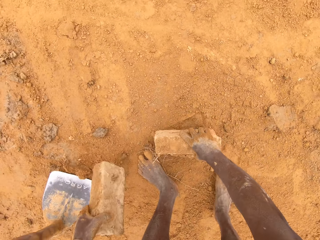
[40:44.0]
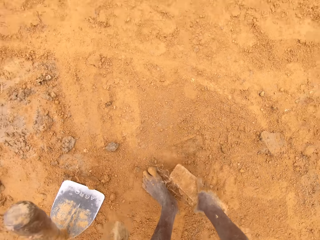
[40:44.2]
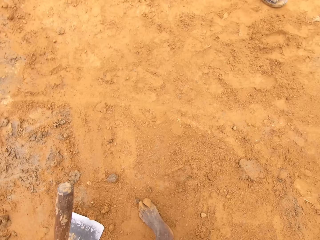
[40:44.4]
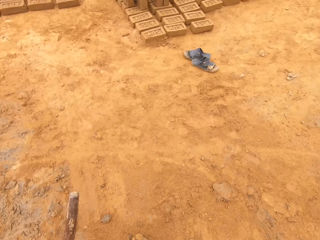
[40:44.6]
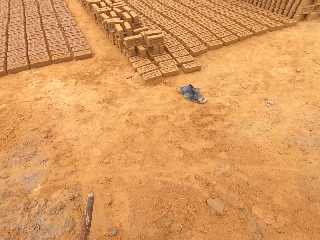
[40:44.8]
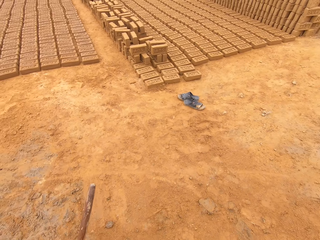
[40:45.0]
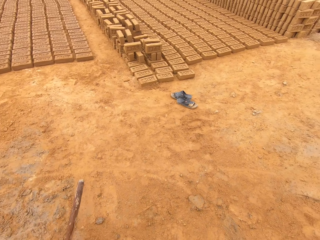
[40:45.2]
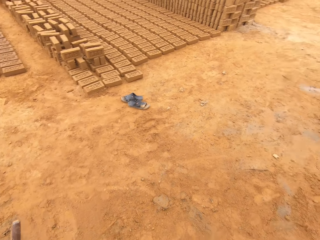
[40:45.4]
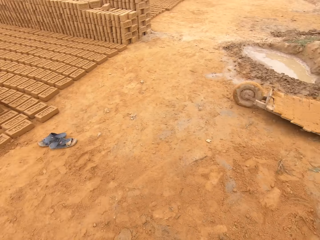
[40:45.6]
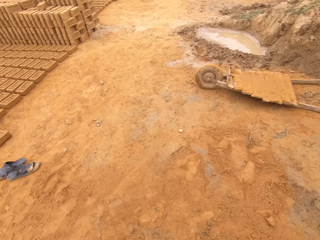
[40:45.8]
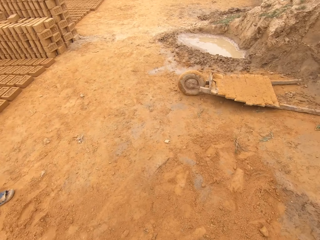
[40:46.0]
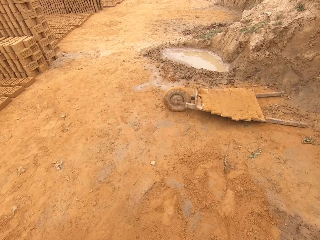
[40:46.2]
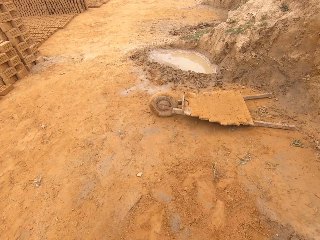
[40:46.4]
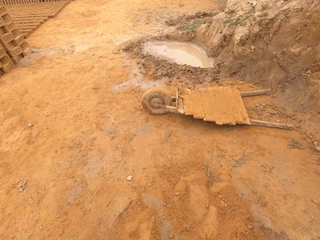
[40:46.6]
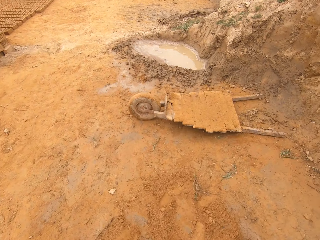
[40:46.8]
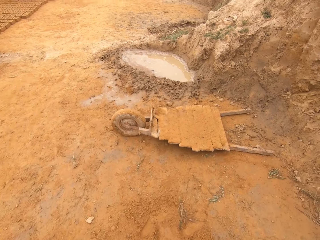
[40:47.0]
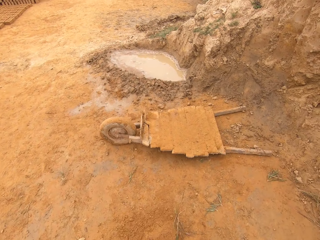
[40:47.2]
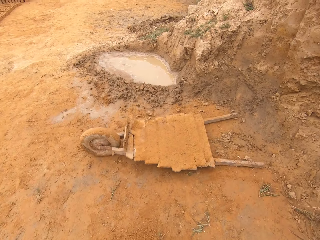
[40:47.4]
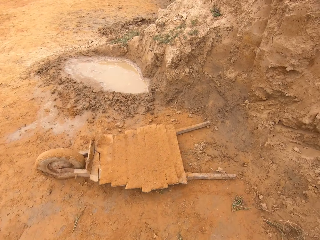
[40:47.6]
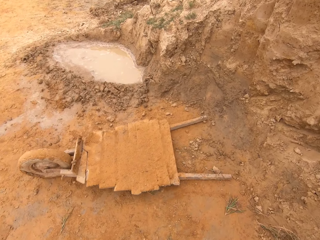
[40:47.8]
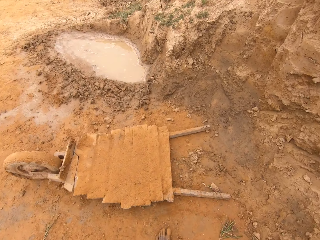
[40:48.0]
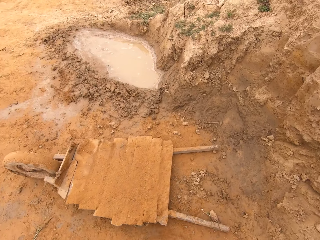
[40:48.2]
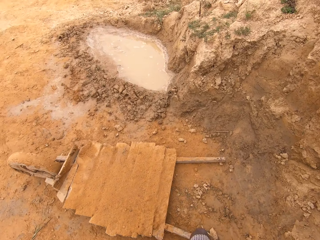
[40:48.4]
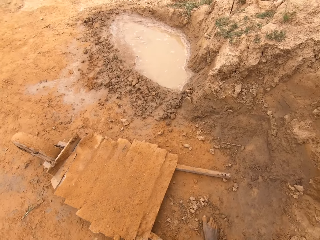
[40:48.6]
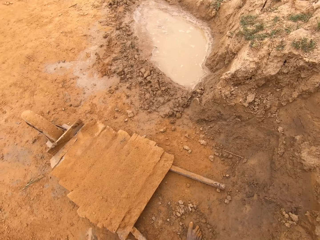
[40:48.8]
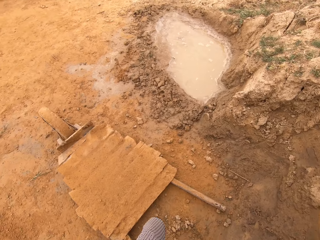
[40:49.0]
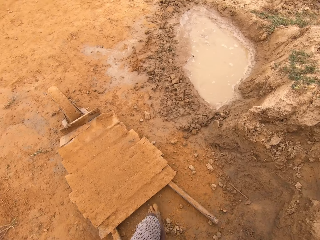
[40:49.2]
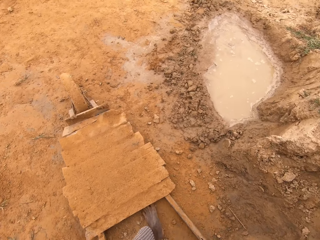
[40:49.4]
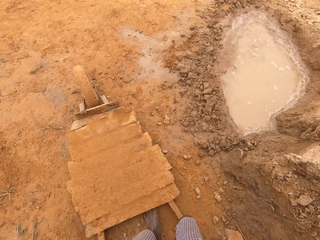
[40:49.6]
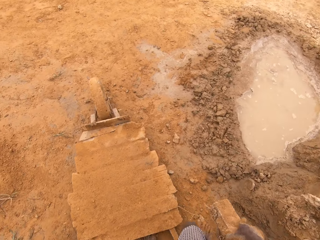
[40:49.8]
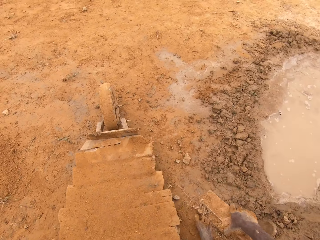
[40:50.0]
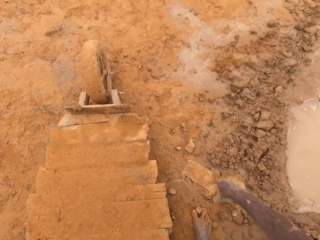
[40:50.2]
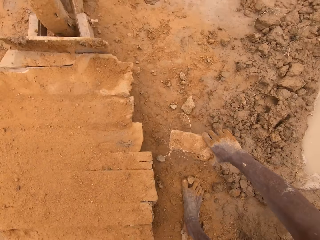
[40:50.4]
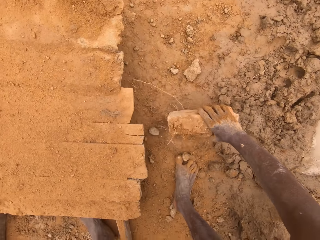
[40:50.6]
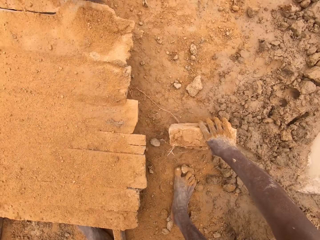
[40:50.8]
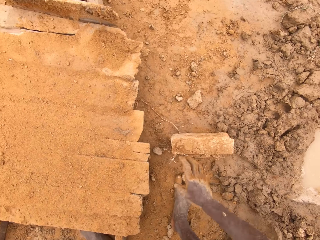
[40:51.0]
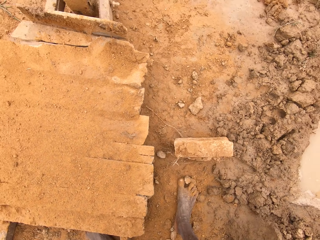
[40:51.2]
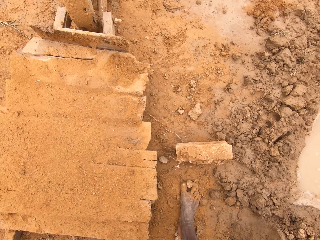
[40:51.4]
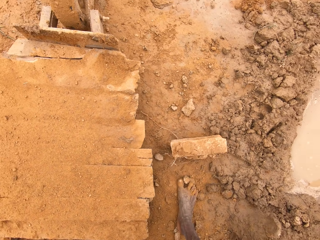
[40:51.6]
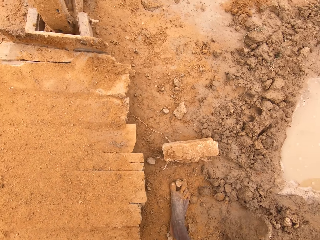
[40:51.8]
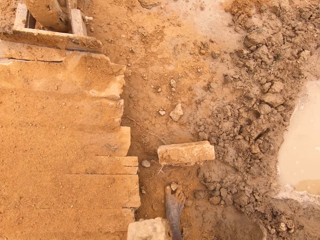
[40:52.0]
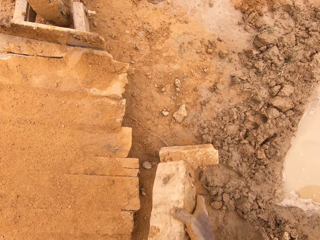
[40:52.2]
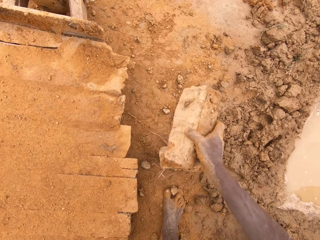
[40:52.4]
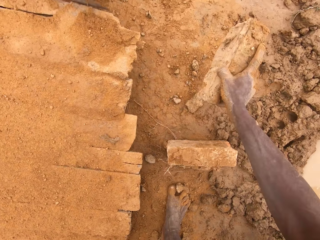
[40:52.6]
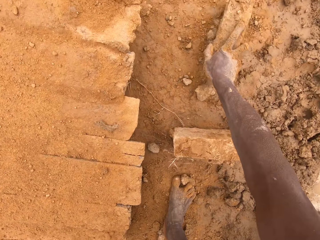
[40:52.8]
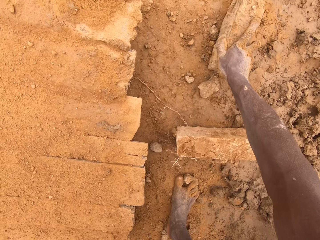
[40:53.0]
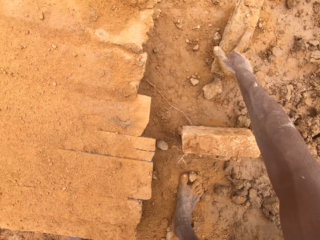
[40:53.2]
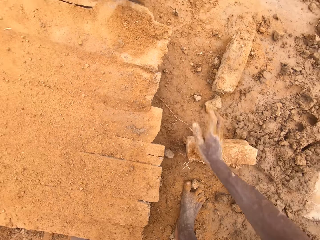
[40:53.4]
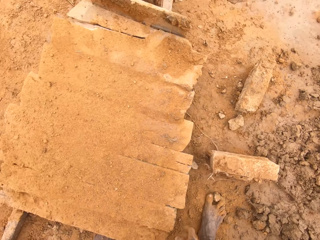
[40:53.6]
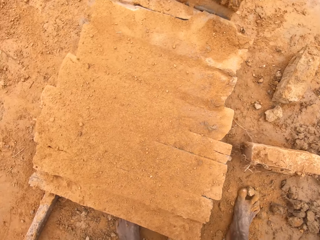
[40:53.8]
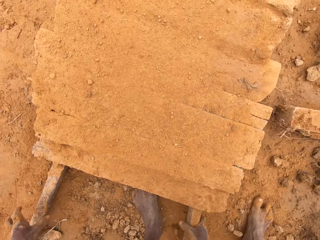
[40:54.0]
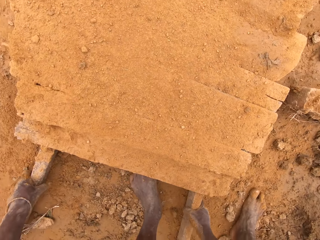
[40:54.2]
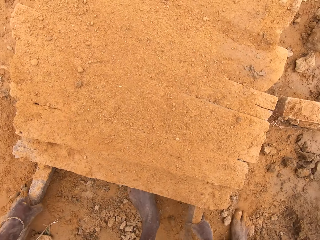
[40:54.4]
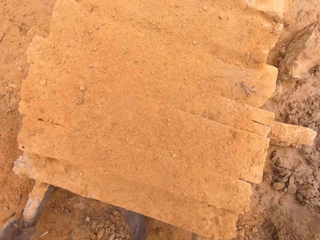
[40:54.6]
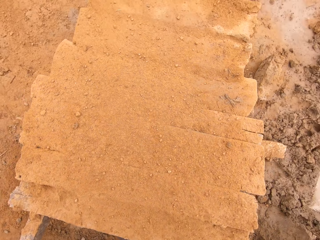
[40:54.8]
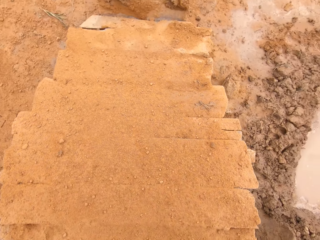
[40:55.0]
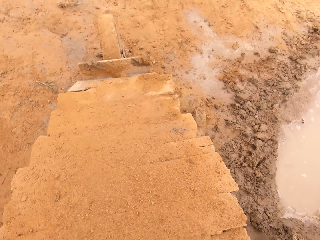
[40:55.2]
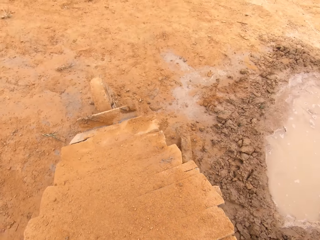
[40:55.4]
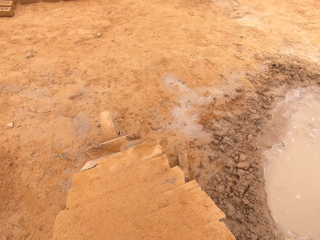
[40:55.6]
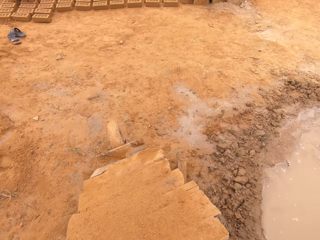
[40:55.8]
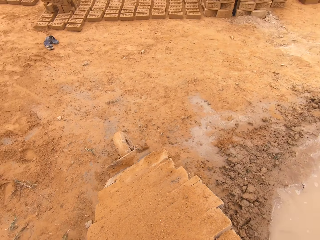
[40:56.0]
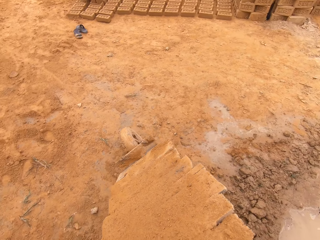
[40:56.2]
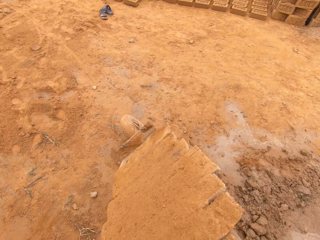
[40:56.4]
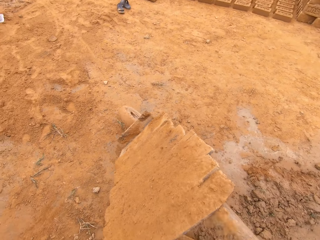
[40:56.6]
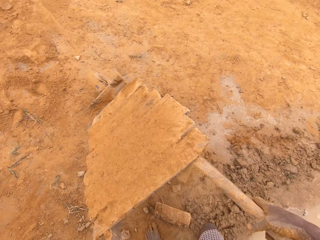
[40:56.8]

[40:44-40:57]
The camera wearer picks bricks from the ground. They walk on the ground. They place a brick on the ground. They place the brick on the ground again. They lift the cart. They move the wheelbarrow on the ground.

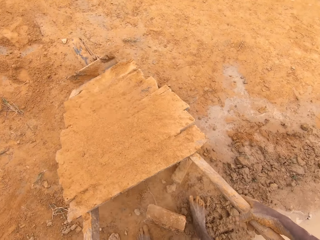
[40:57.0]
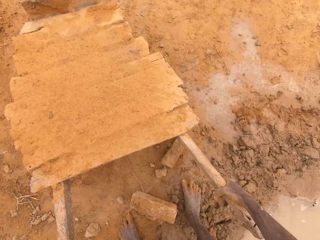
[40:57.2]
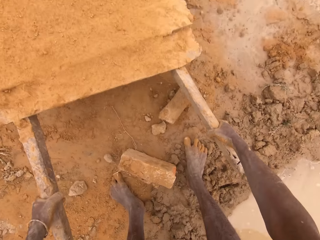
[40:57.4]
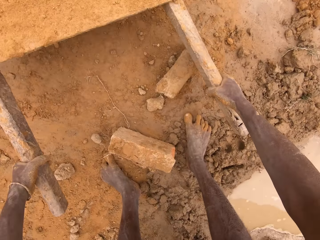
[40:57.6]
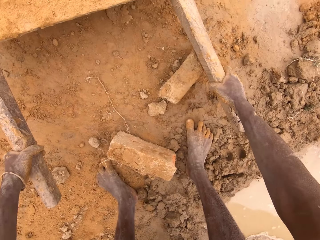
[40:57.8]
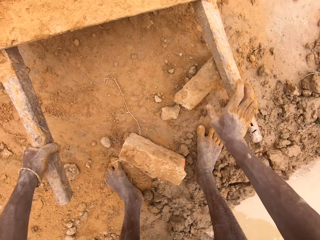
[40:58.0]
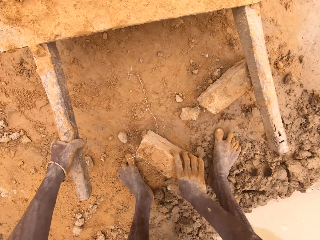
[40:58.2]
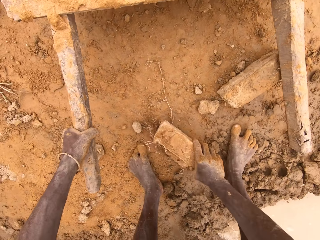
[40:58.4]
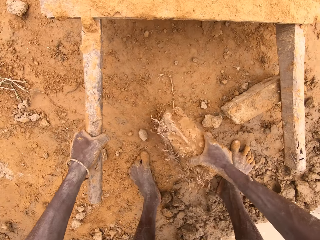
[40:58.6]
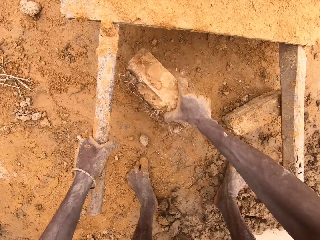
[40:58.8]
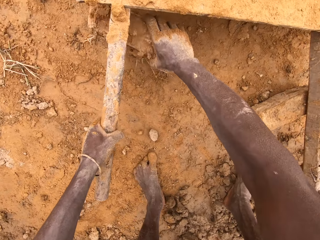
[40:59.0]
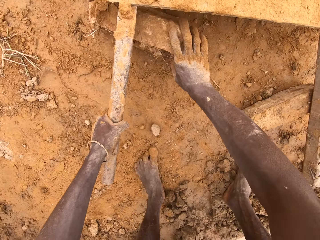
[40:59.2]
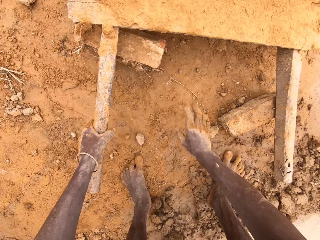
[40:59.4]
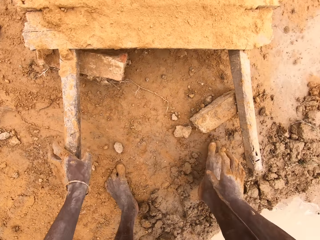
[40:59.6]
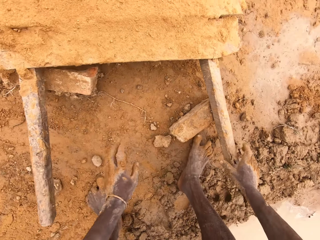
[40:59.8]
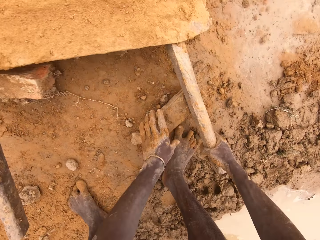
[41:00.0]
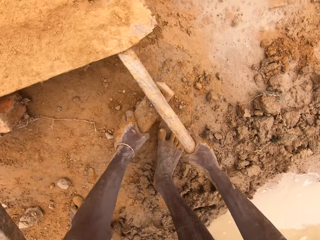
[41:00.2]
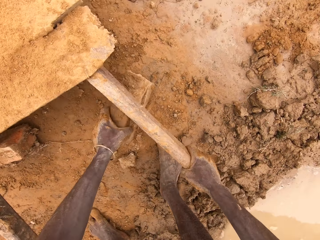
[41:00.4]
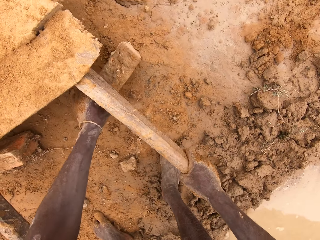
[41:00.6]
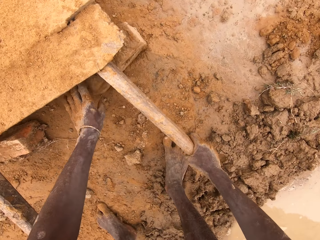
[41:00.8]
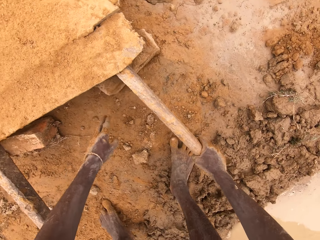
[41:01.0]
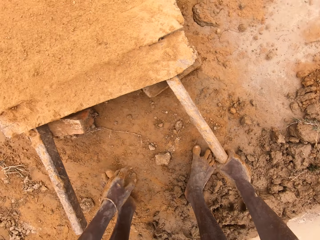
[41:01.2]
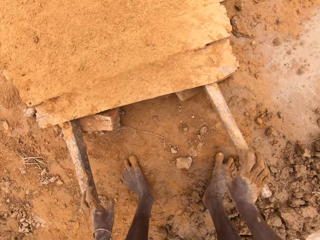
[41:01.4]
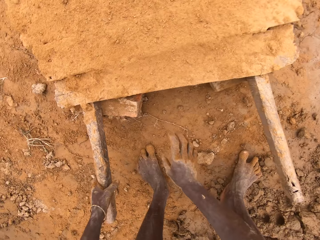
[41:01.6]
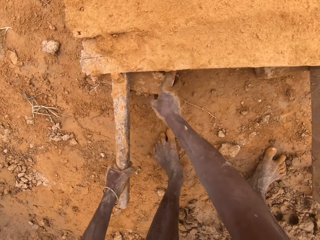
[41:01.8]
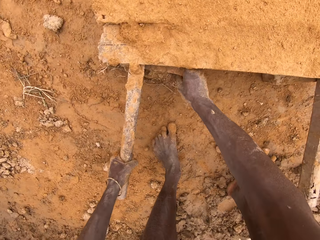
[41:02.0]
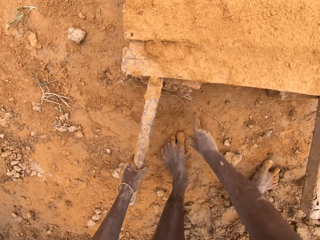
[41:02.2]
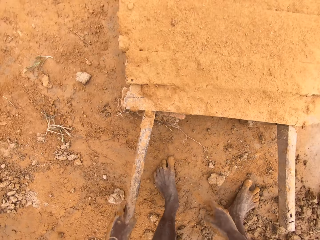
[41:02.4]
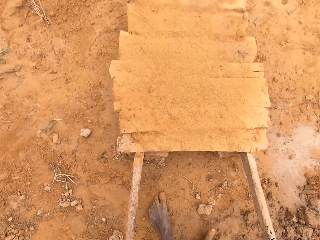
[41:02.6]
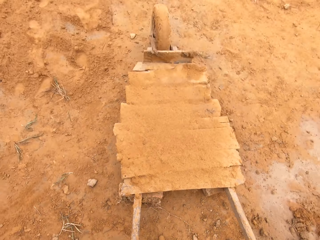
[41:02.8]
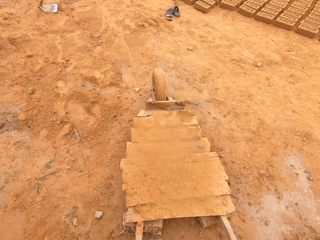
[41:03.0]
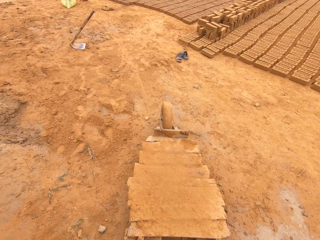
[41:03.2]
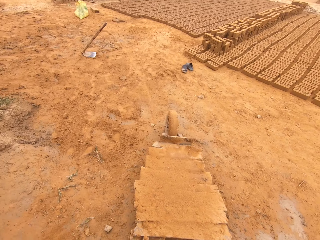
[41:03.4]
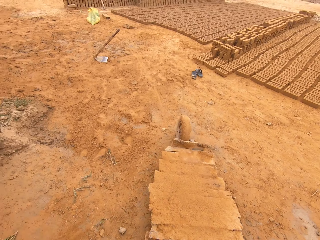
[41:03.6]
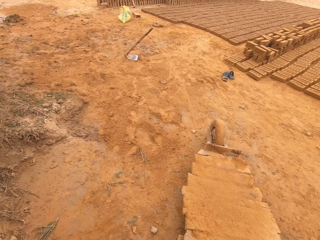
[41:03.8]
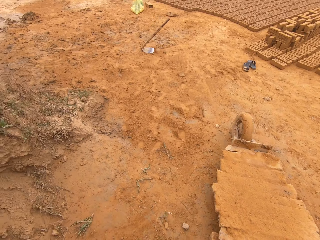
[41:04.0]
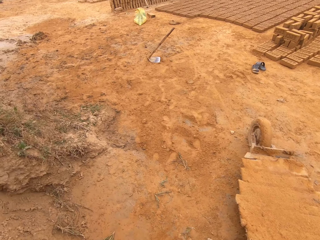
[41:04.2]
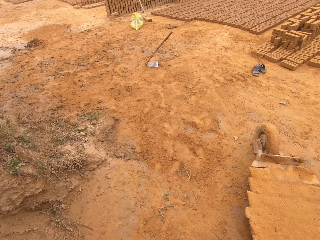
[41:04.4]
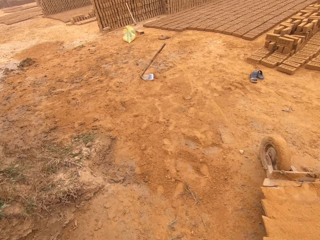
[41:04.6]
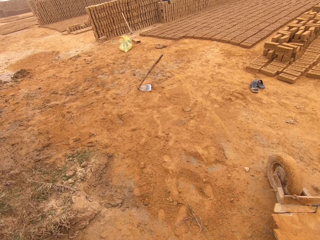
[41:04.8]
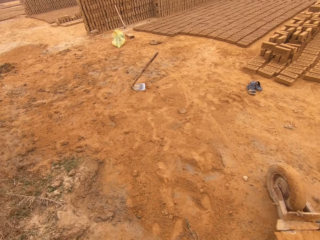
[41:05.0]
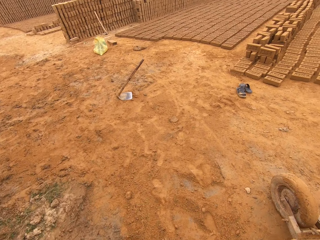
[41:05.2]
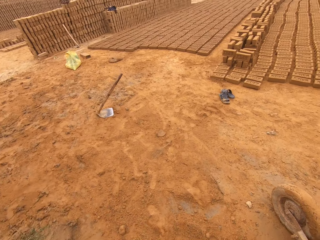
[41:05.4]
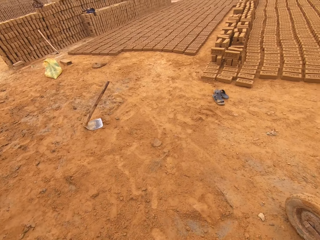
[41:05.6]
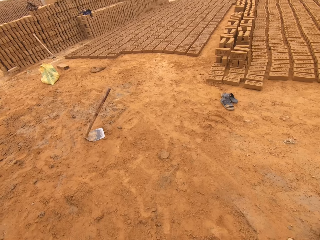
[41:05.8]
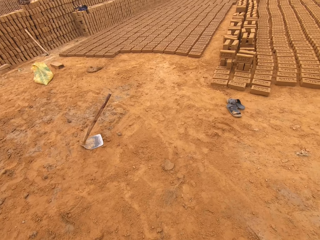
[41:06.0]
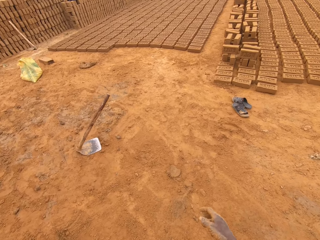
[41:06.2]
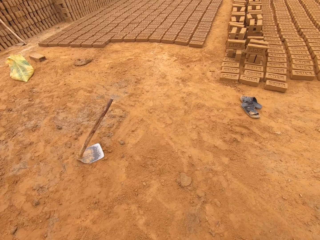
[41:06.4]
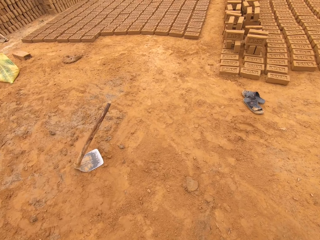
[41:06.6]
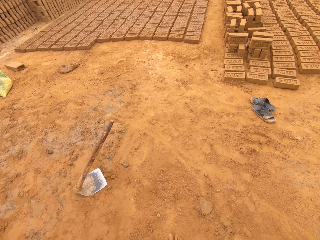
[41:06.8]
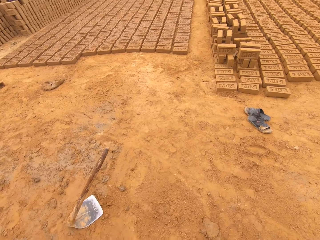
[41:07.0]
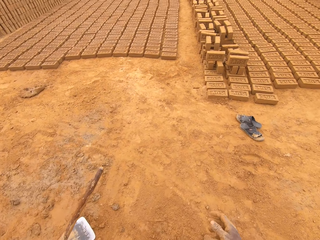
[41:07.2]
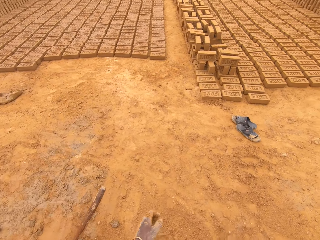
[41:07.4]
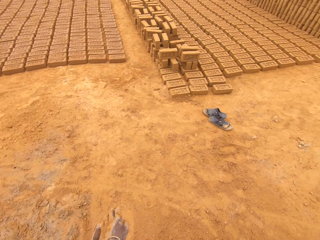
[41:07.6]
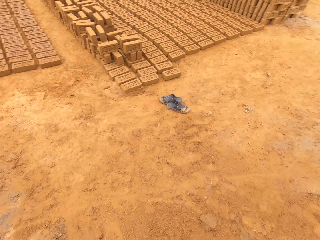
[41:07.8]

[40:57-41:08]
The camera wearer picks a brick from the ground. They move the brick. They put the brick under the wheelbarrow. They pick a brick from the ground. They move the brick. They put the brick under the wheelbarrow. They stare around the quarry. They walk around the quarry.
